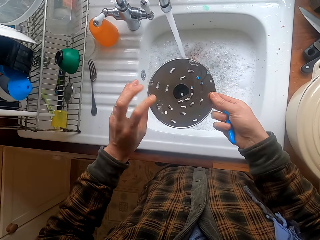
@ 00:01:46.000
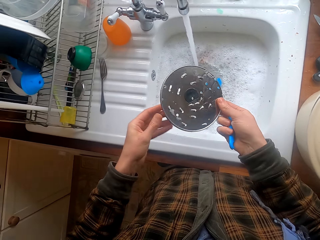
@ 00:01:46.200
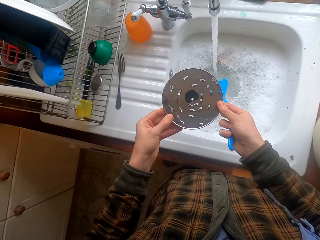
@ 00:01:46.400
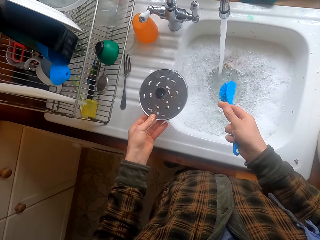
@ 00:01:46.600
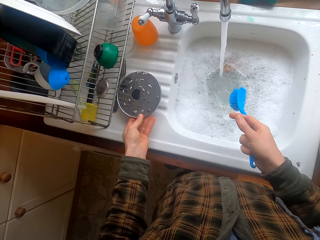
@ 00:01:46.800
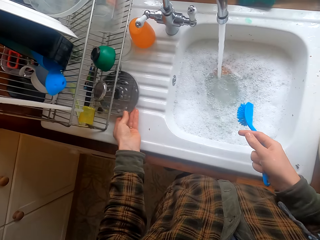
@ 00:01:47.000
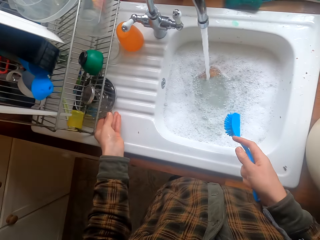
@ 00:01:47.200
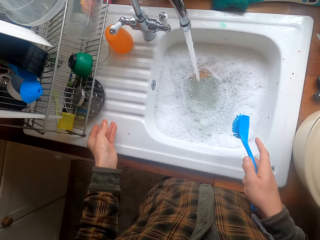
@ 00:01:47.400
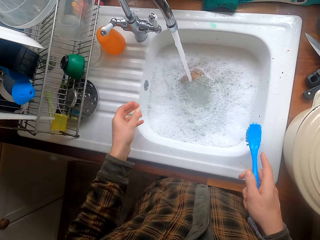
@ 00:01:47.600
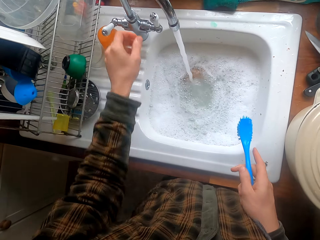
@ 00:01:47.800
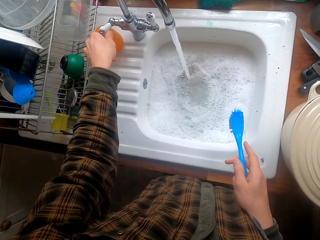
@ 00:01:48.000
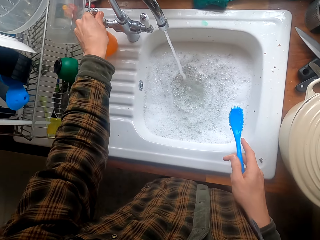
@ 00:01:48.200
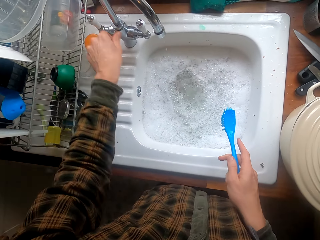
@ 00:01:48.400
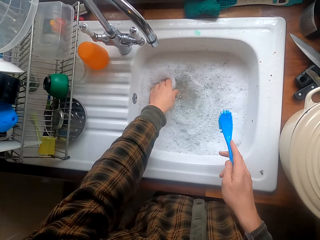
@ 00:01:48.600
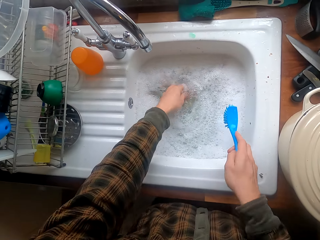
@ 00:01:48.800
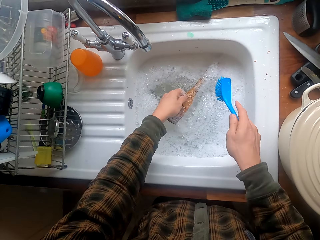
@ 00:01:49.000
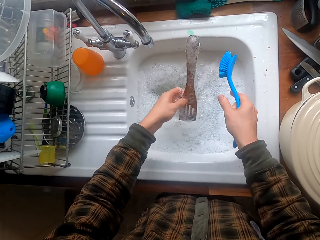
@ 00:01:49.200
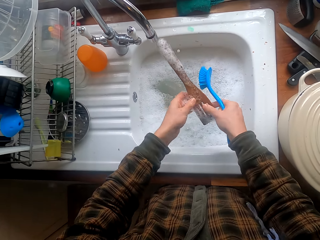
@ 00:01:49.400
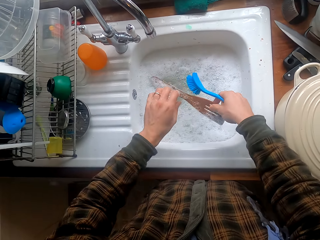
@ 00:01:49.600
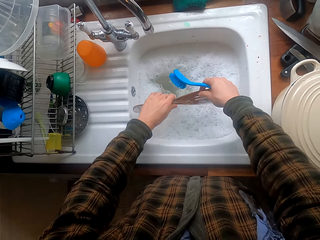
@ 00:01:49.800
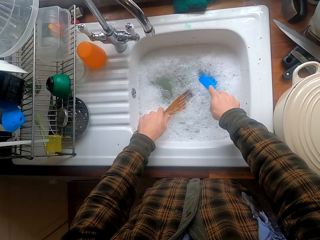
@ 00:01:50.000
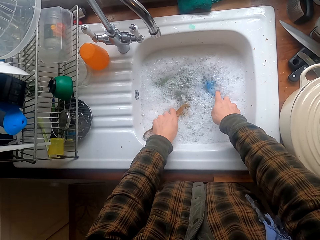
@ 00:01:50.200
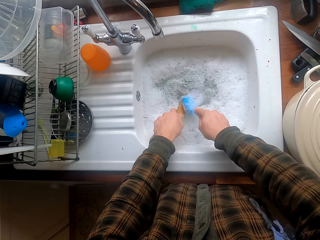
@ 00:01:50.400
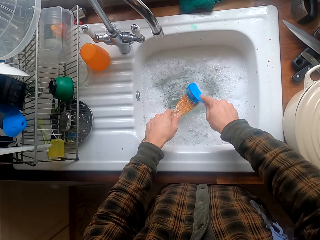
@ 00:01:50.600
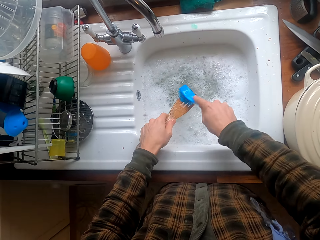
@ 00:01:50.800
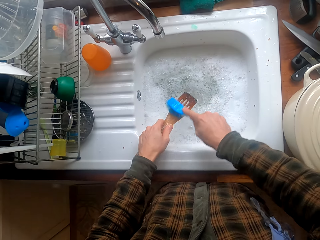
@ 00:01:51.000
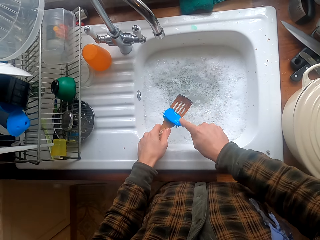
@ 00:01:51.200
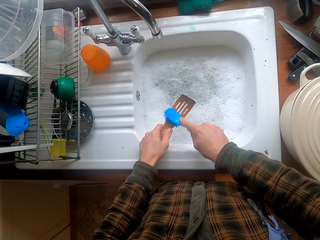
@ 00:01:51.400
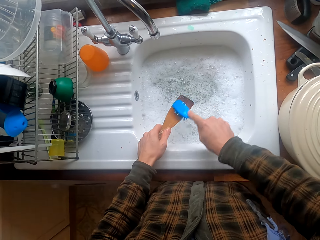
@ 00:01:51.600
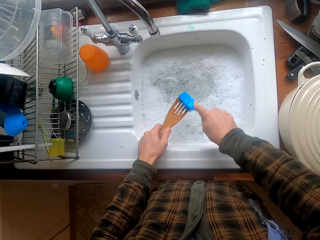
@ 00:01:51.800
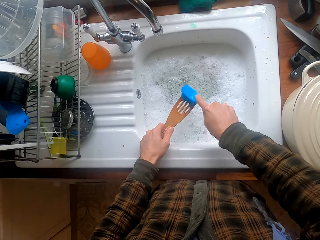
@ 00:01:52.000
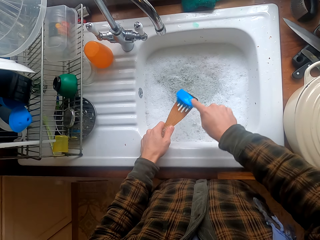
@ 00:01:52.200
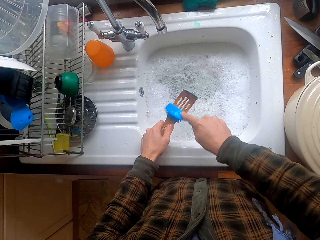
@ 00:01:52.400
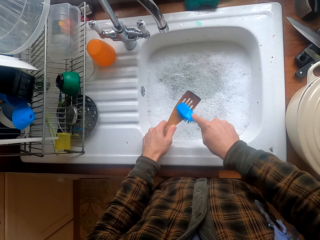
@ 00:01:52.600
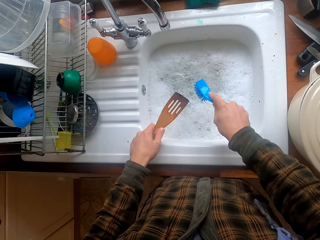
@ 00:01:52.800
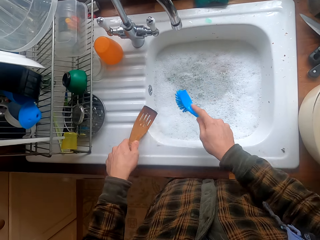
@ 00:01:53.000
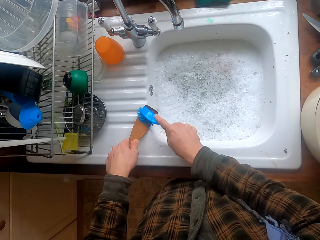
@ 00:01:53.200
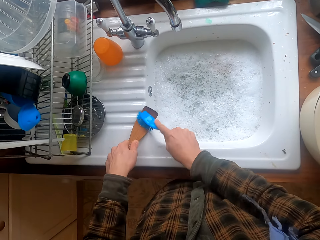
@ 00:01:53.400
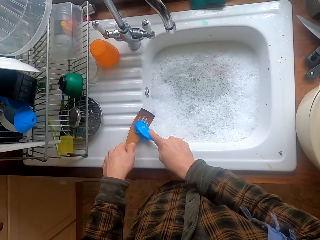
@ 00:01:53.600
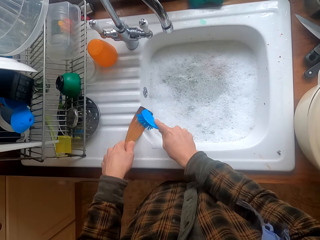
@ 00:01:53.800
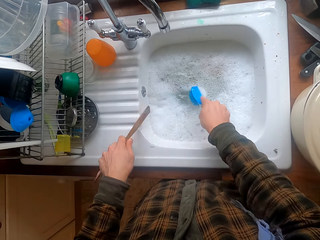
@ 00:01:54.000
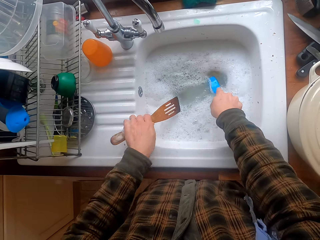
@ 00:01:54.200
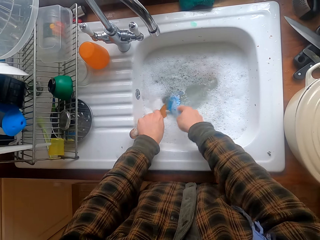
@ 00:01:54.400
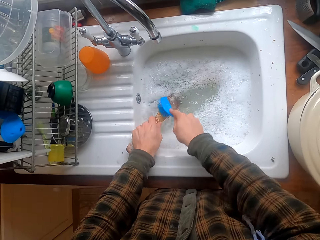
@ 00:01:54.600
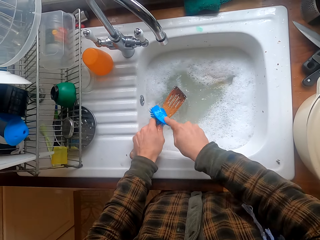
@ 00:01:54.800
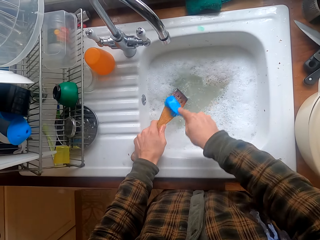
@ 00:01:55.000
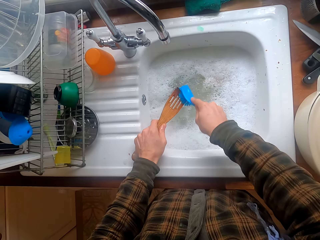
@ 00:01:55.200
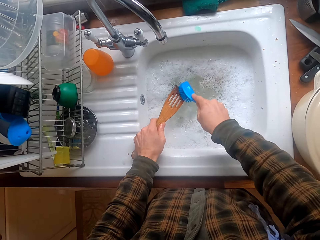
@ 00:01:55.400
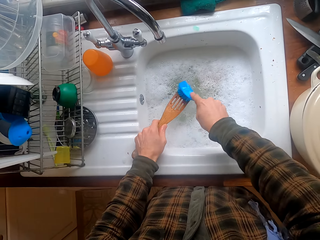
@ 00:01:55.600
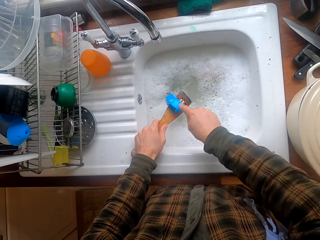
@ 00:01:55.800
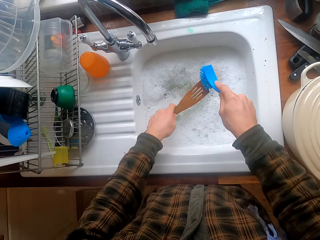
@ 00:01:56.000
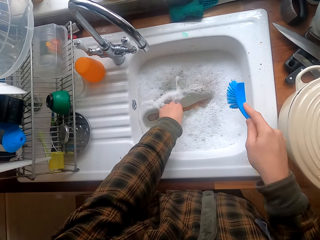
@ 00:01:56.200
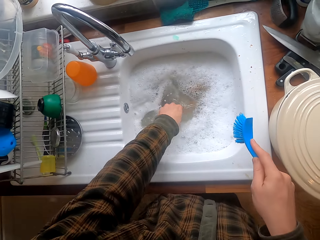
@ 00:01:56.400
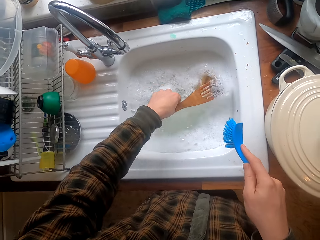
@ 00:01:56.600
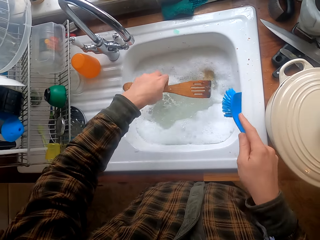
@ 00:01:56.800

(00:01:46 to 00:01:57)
The camera wearer puts the utensil on the sink slab. They close the tap. They take a spatula. They hold the spatula well. They wash the spatula. They wash the spatula again.

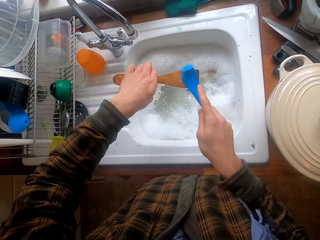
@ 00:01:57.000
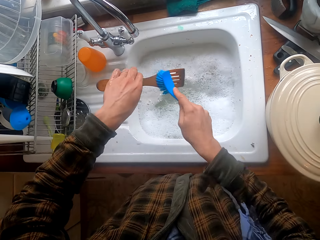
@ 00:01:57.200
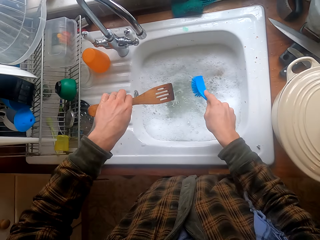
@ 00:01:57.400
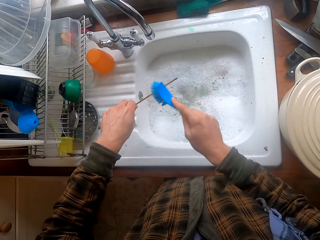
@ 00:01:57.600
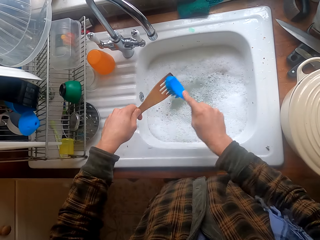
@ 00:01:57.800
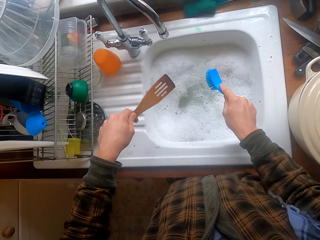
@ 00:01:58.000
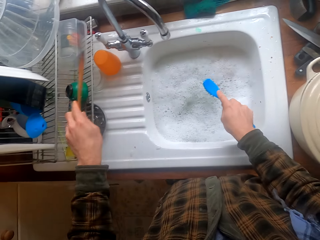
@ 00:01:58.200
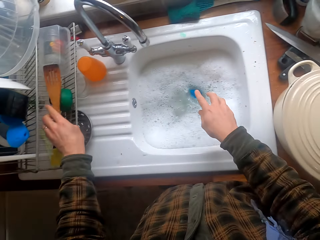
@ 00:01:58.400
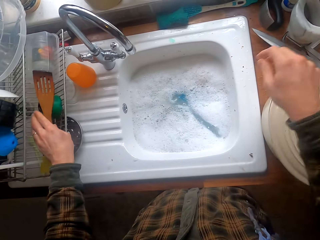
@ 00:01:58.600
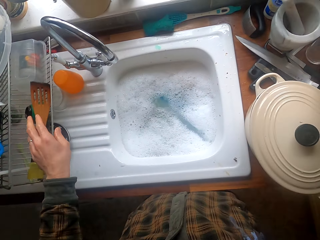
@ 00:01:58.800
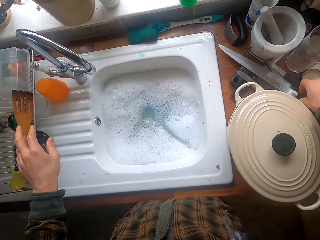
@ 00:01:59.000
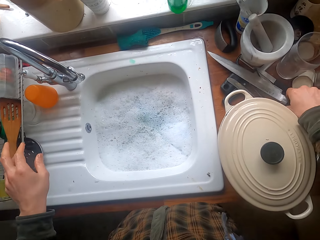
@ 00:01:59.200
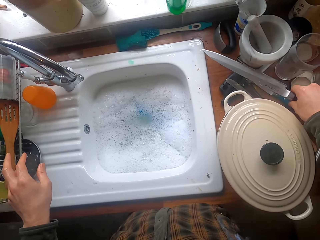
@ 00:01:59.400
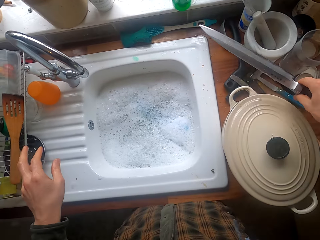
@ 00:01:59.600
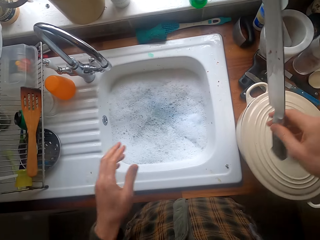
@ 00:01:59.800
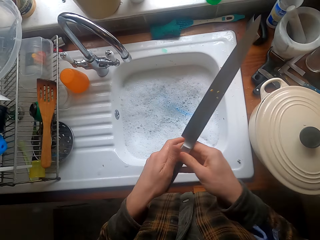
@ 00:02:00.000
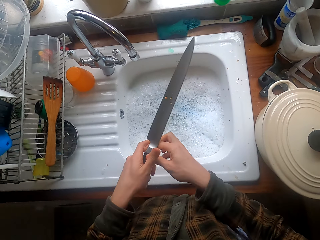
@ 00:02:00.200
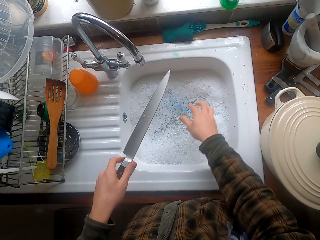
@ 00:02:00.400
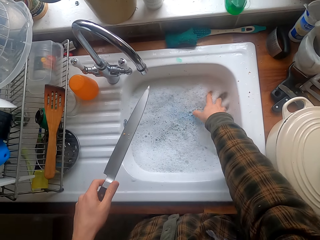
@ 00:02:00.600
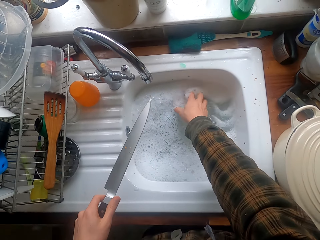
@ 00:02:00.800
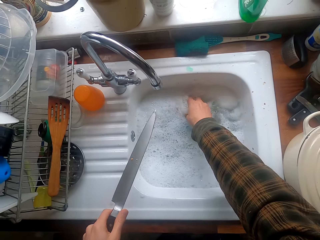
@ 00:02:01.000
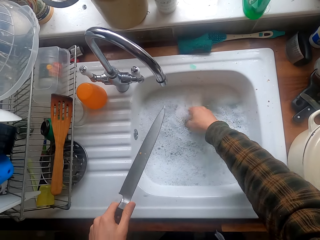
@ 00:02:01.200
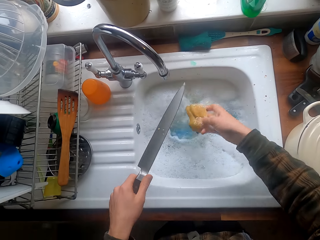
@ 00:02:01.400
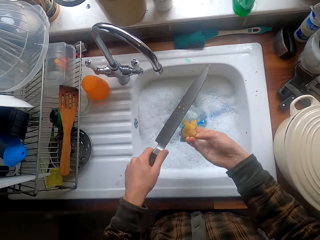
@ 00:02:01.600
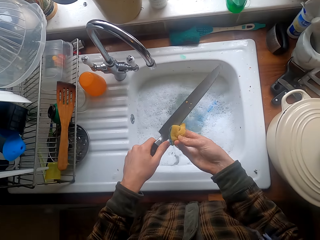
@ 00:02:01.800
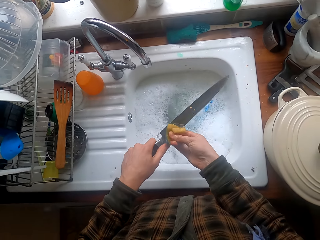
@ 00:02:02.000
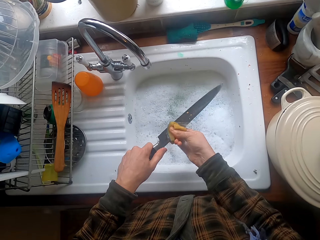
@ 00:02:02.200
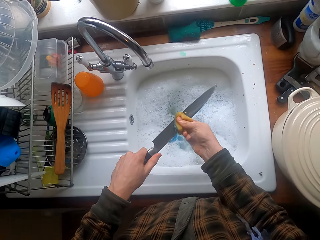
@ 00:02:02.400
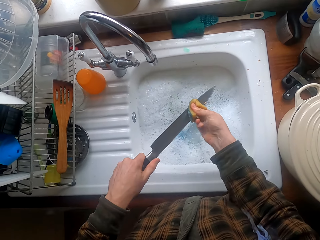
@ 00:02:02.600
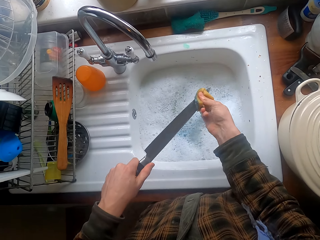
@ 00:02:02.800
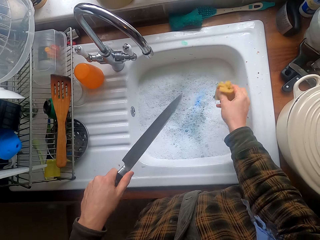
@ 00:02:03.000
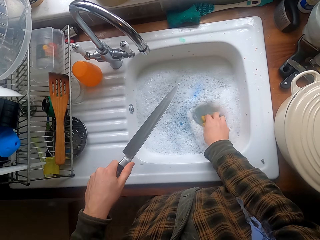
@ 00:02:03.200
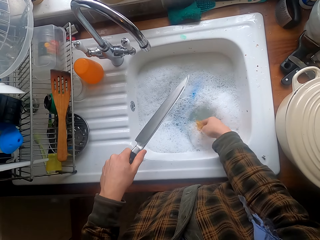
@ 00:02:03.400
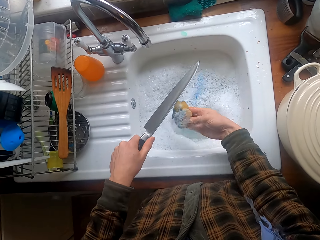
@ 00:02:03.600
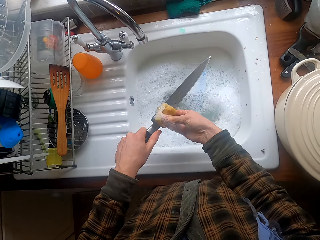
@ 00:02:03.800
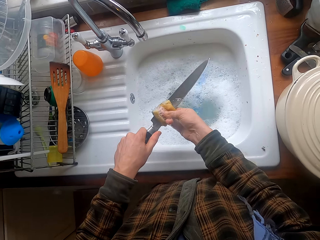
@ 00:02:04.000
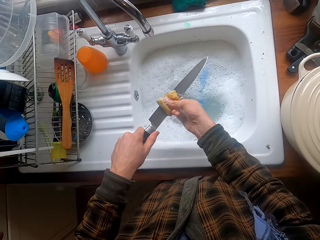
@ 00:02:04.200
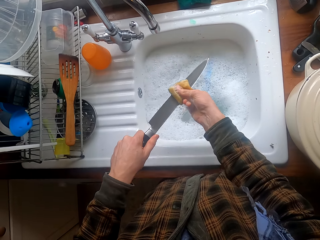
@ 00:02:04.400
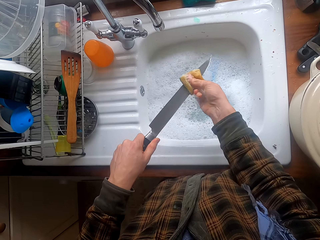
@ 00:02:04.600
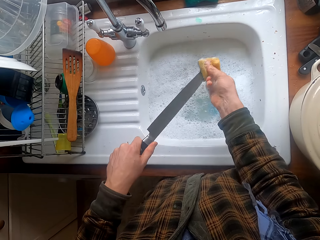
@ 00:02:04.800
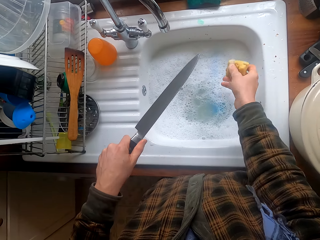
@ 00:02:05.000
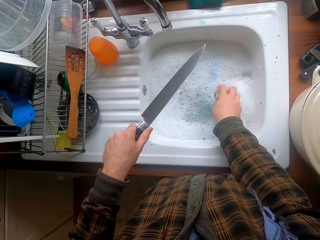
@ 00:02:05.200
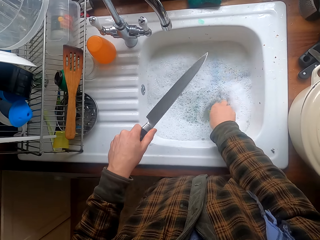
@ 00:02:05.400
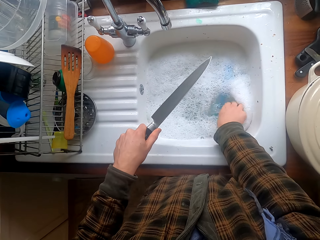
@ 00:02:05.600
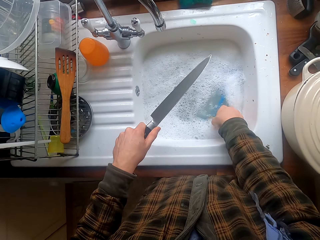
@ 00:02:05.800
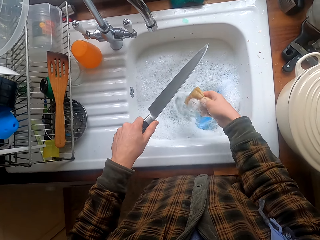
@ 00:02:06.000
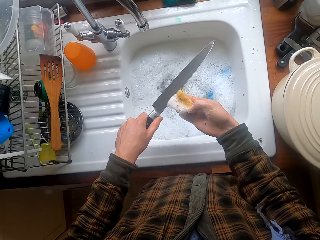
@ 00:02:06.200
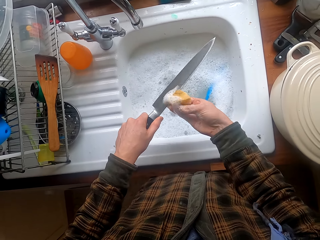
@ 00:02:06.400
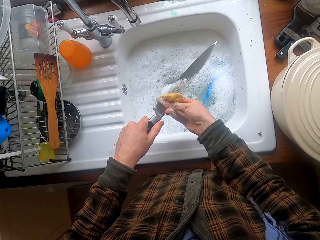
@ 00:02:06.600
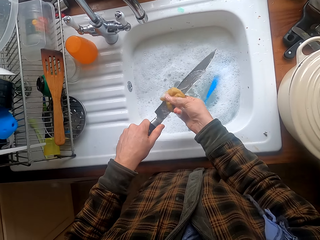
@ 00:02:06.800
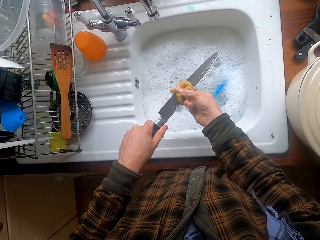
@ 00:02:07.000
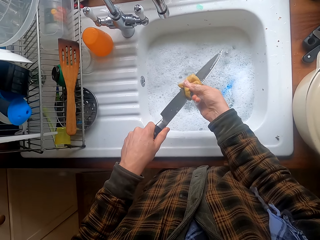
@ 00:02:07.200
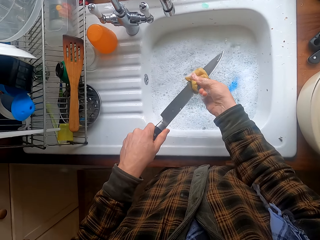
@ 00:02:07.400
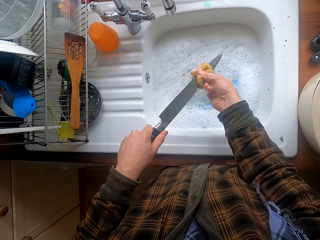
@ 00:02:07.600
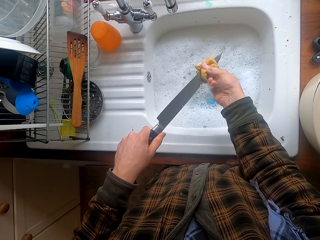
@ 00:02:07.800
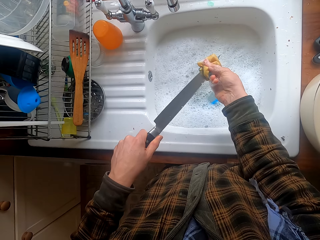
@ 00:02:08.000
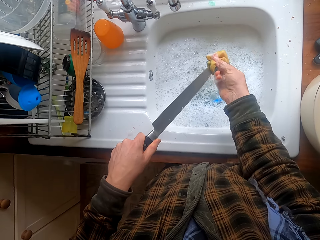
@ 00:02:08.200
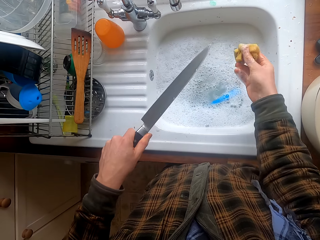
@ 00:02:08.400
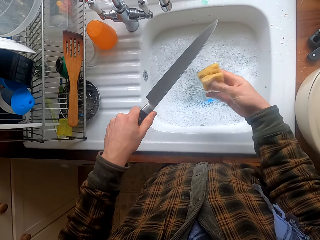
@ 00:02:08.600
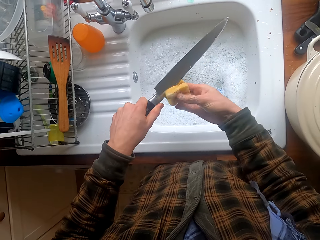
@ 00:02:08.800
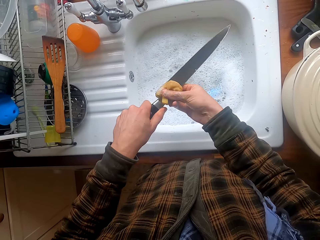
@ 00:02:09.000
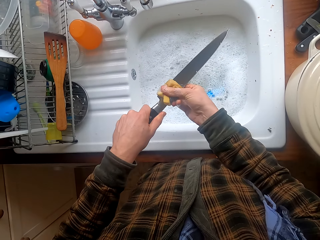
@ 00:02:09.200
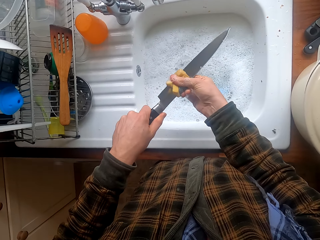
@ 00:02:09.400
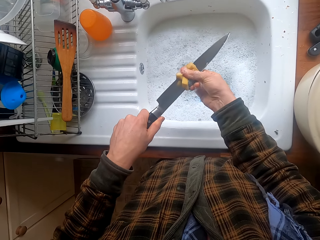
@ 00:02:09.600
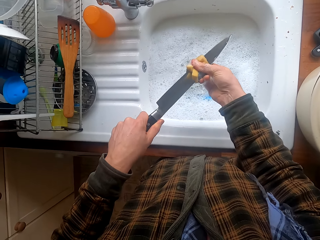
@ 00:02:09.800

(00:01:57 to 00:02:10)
The camera wearer washes the spatula. They put the spatula on the sink slab. They put the utensil brush in the sink. They take a knife. They hold the knife with the left hand. They take a scouring pad. They wash the knife. They dip the foam in water. They wash the knife. They dip the foam in water. They wash the knife with the foam.
